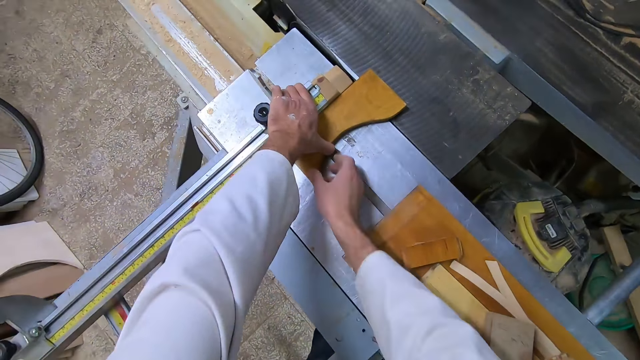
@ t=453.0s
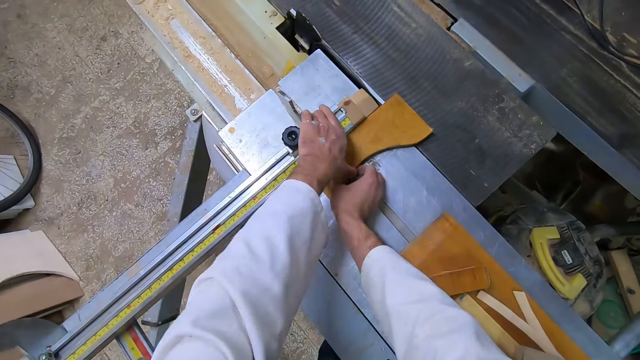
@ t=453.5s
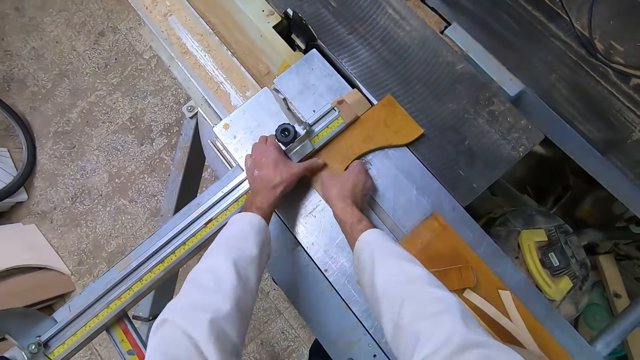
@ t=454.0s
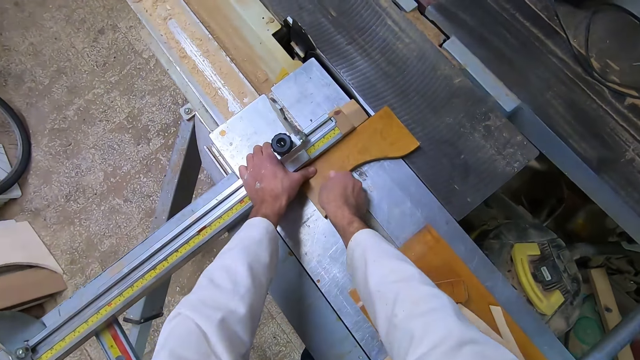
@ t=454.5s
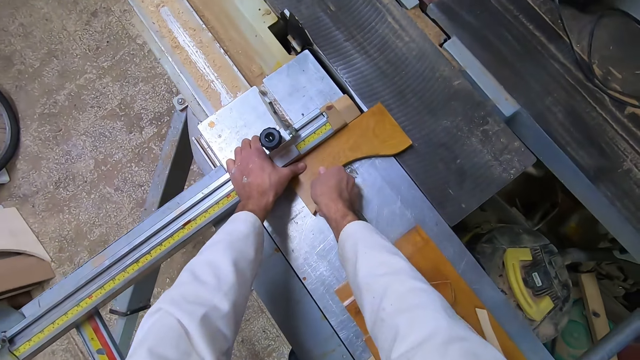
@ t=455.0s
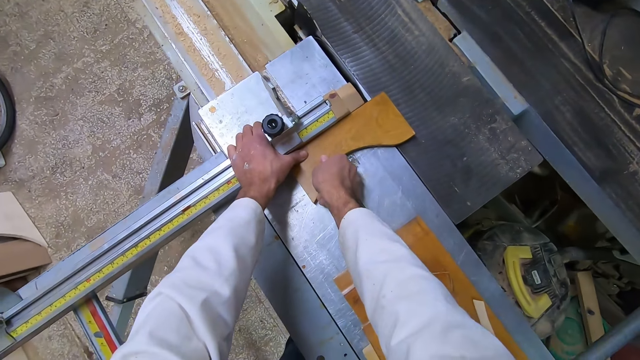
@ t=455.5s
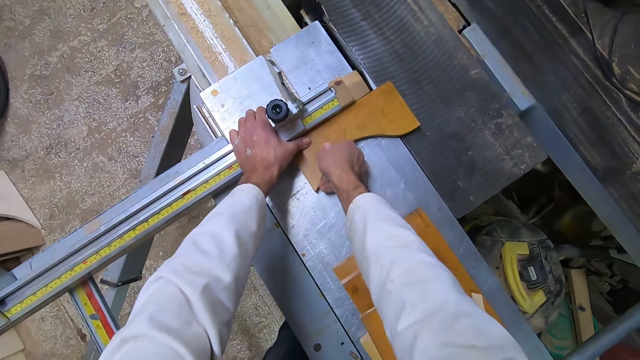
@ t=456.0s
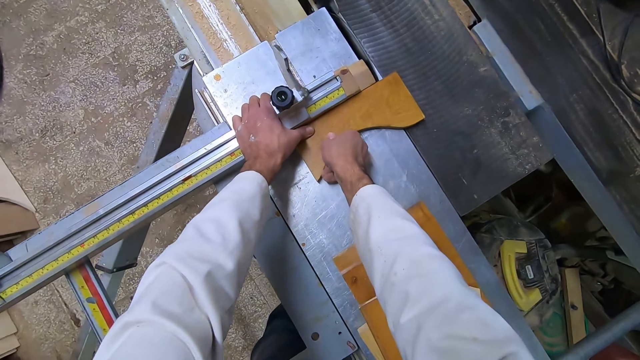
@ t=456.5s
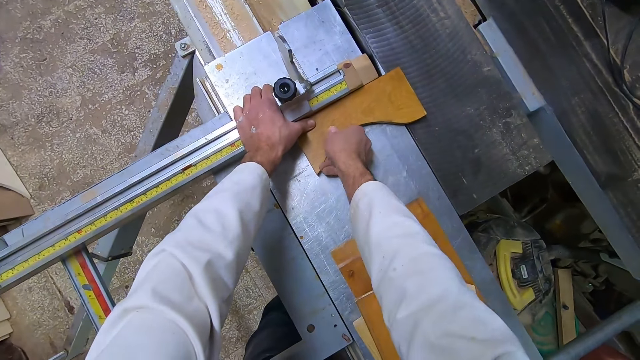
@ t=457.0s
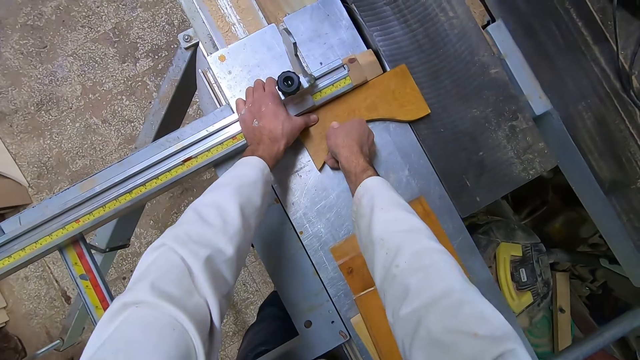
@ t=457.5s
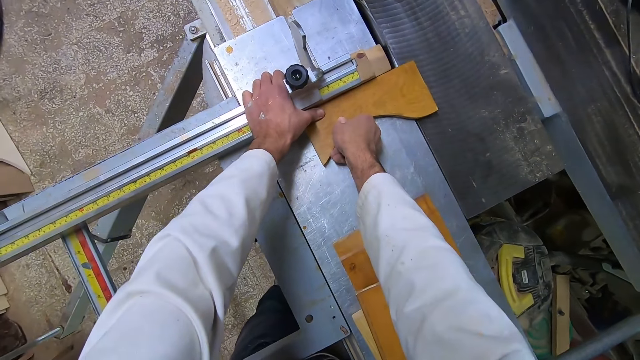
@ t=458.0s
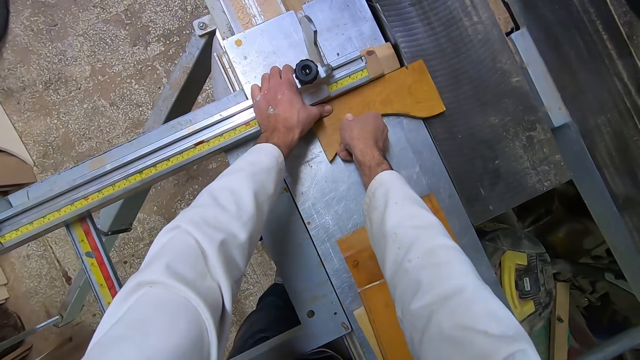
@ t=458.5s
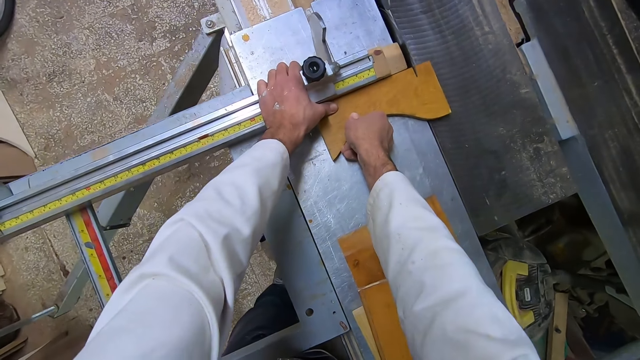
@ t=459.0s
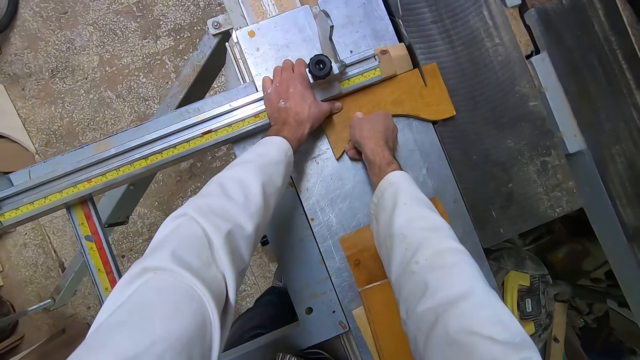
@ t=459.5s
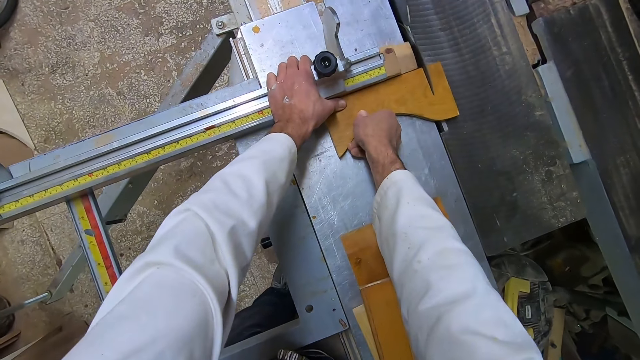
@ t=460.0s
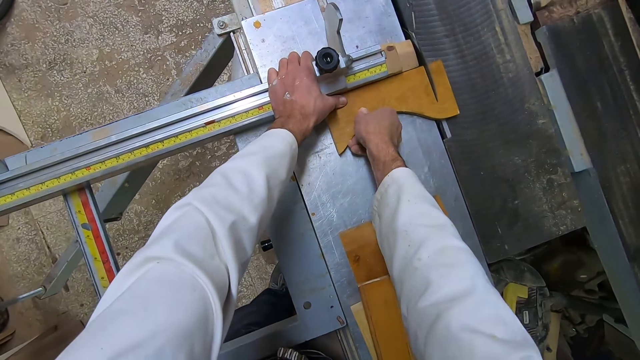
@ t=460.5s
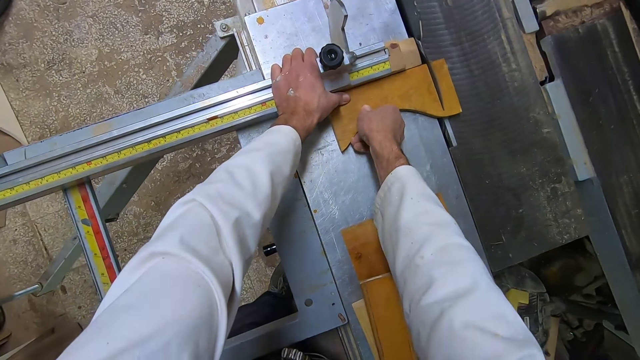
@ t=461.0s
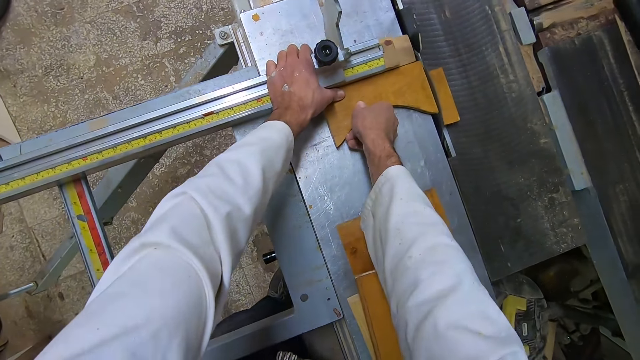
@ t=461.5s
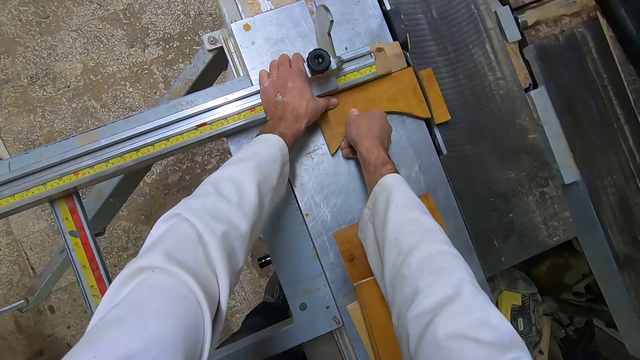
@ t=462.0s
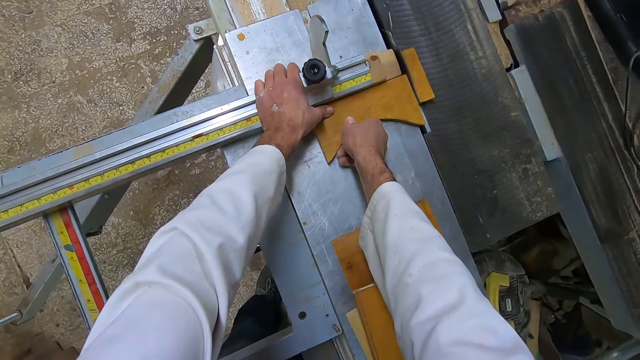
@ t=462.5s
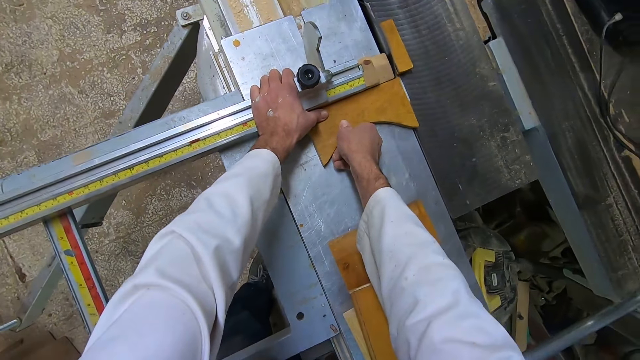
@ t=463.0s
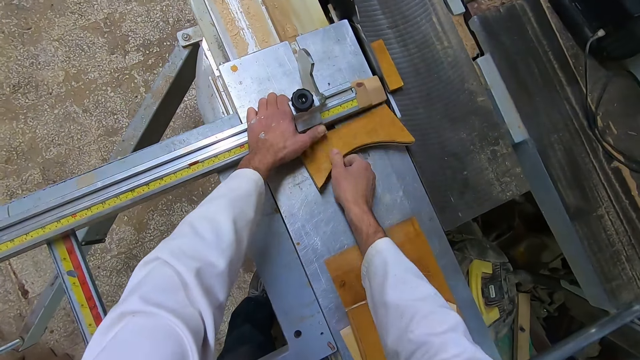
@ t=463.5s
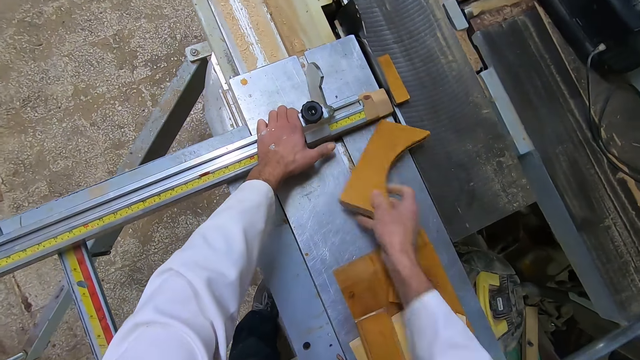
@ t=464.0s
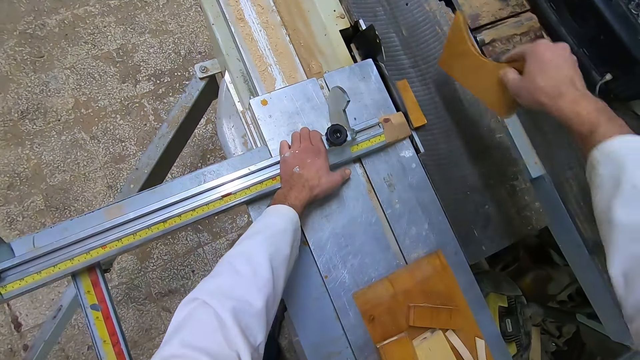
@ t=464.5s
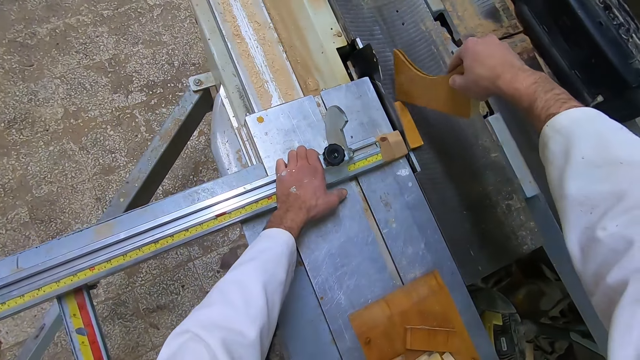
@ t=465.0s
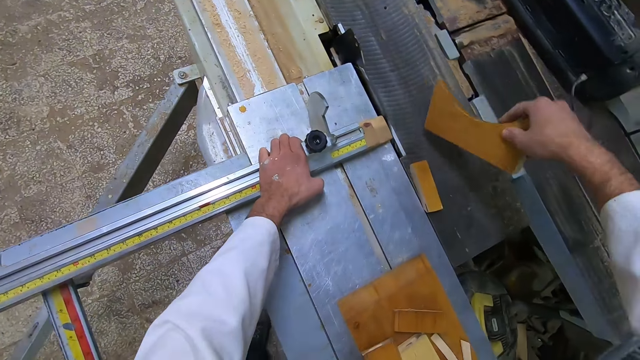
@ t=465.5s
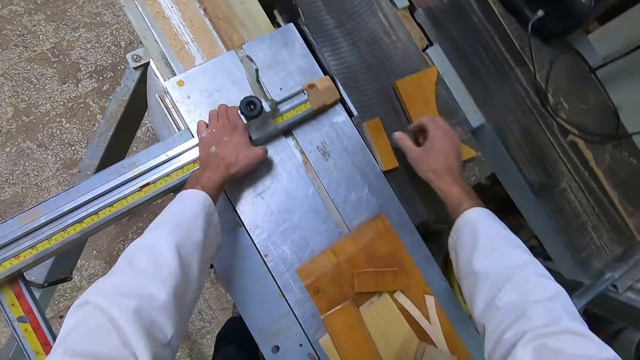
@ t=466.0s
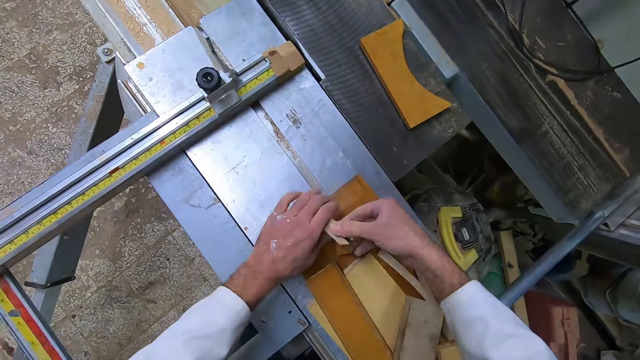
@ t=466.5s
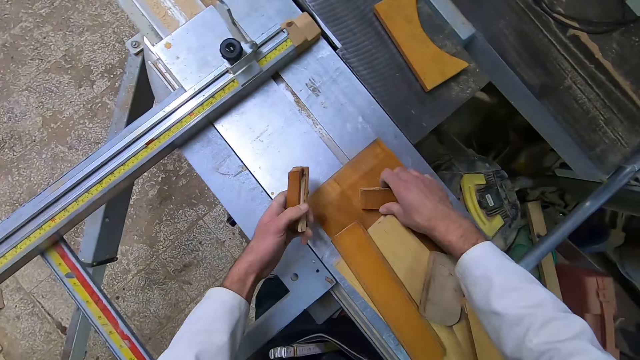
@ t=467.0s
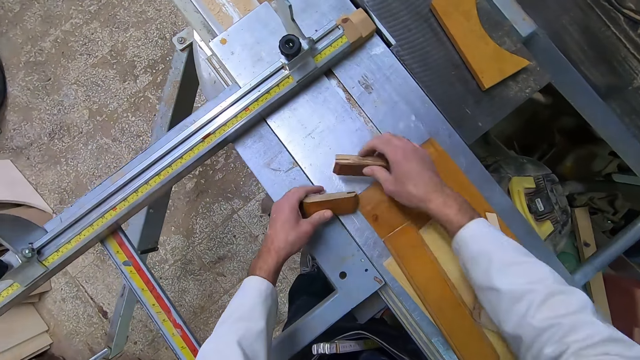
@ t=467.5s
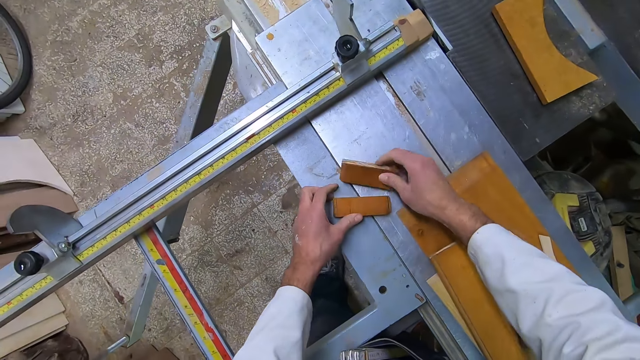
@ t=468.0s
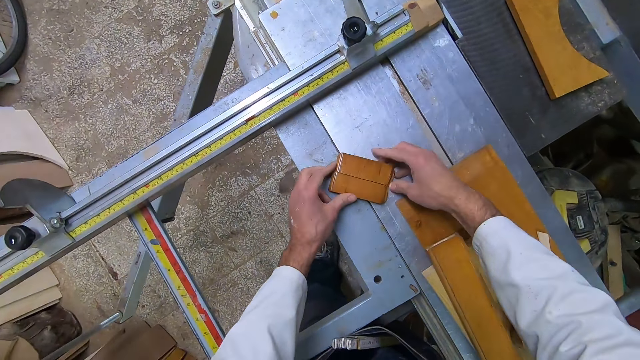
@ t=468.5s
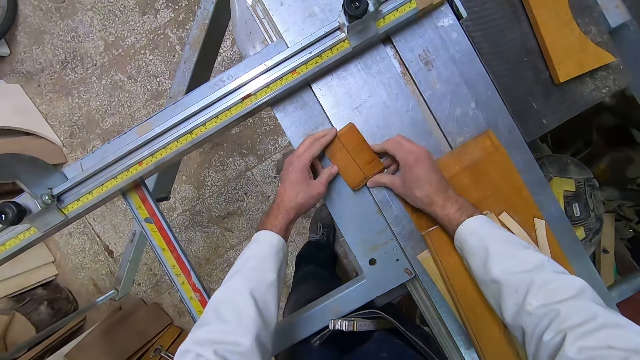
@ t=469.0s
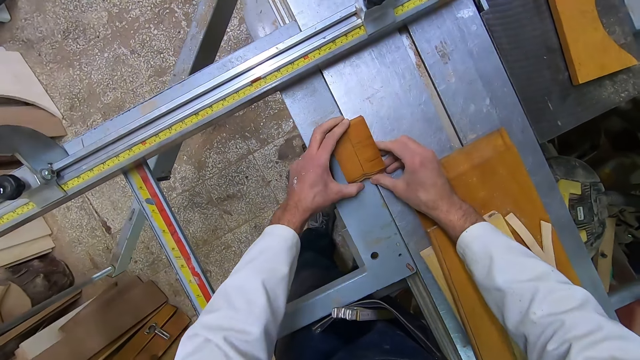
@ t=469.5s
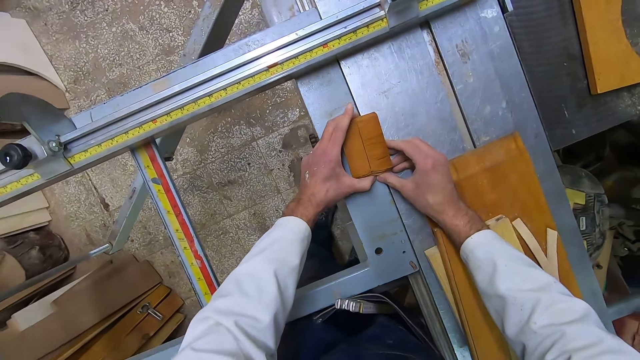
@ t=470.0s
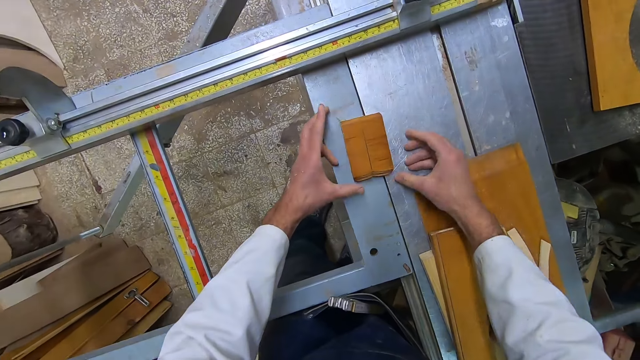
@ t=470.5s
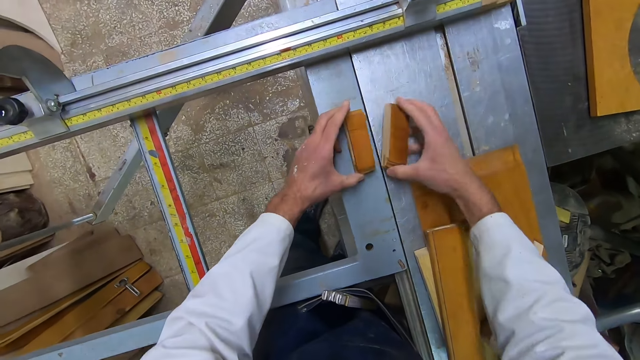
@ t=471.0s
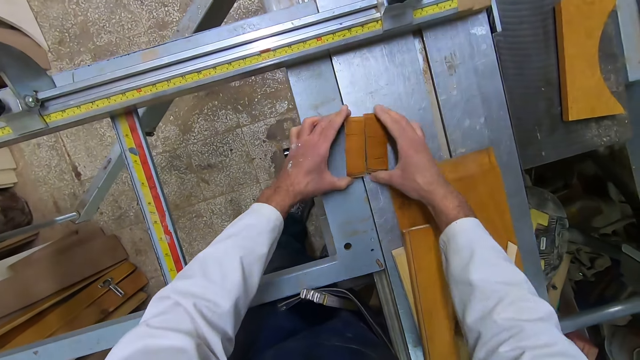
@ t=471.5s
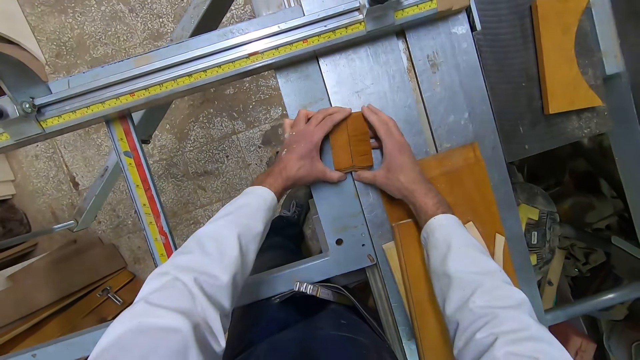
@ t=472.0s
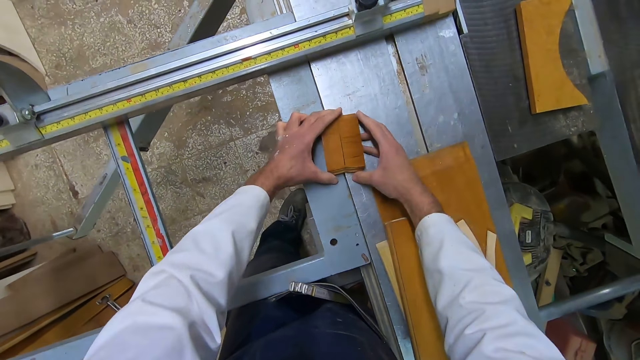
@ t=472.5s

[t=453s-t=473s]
The camera wearer holds the timber piece on the table saw cutter. He moves the extension wing of the table saw slowly with the miter gauge. He cuts the wooden piece with the table saw. He moves the table saw extension wing backward with the miter gauge. He removes the wooden piece. He moves the cut-out wooden piece with the wooden piece in his hand. He drops the wooden piece. He picks up the cut-out wooden pieces. He takes another piece of timber. He sets the cut-out wooden pieces together on the table saw.
